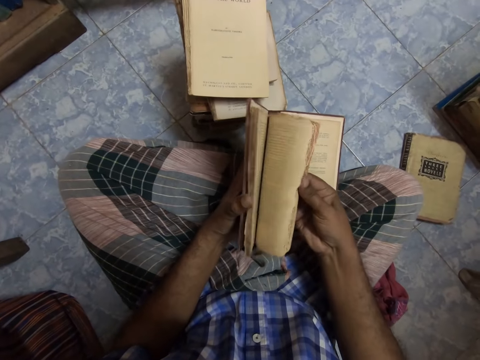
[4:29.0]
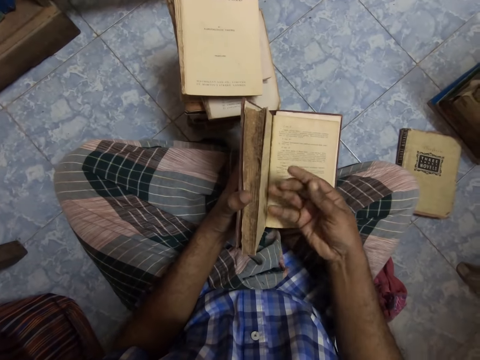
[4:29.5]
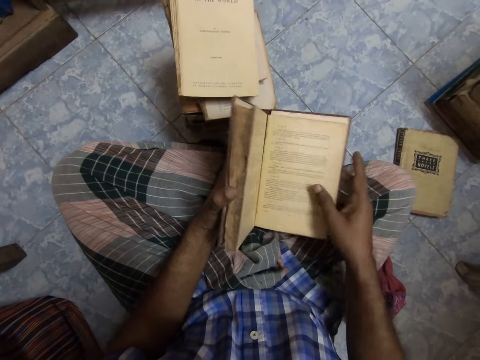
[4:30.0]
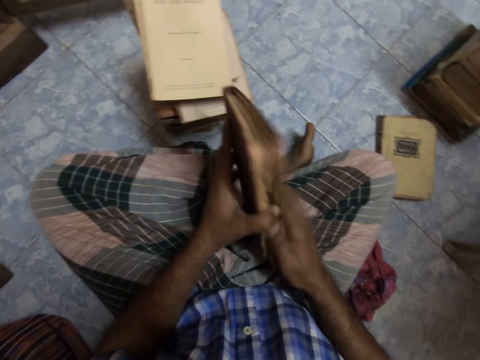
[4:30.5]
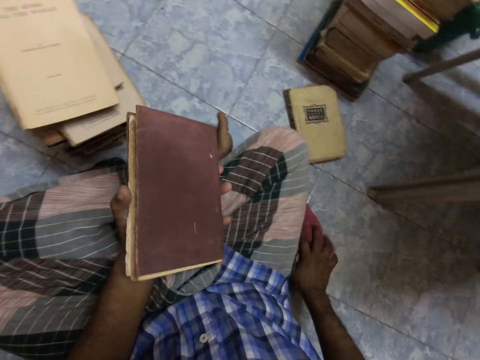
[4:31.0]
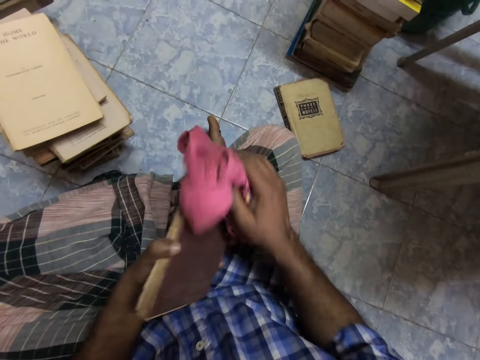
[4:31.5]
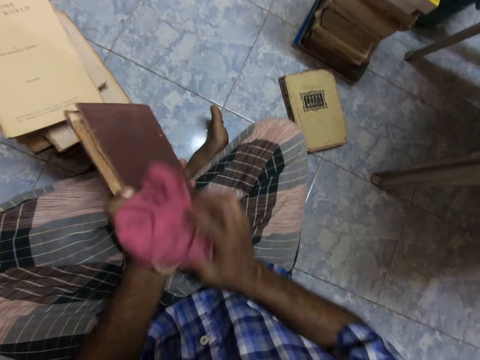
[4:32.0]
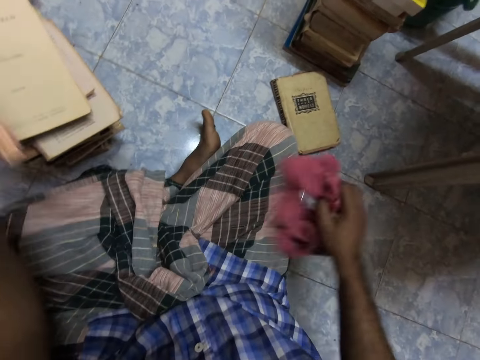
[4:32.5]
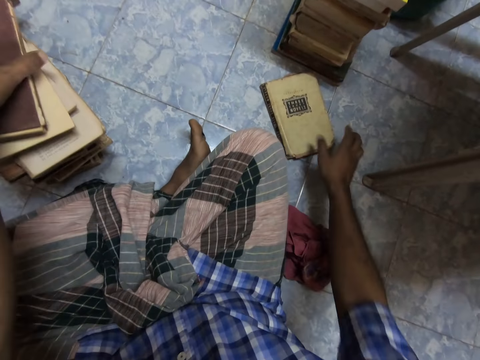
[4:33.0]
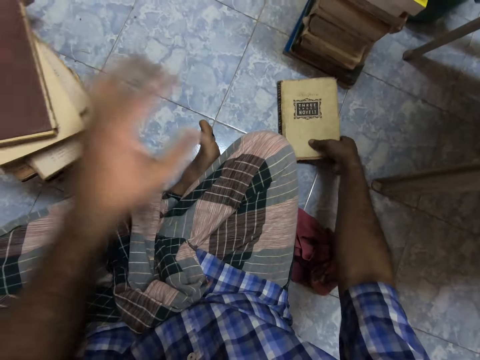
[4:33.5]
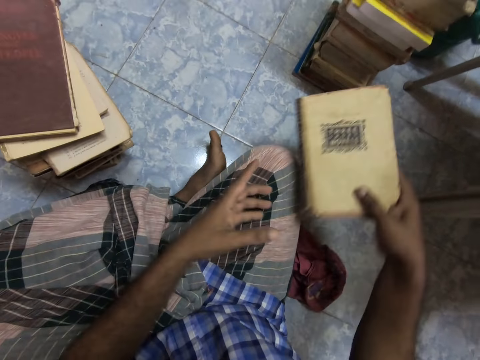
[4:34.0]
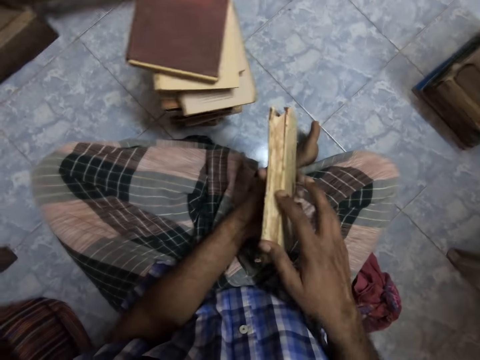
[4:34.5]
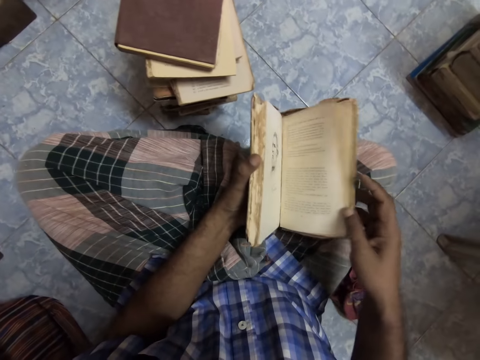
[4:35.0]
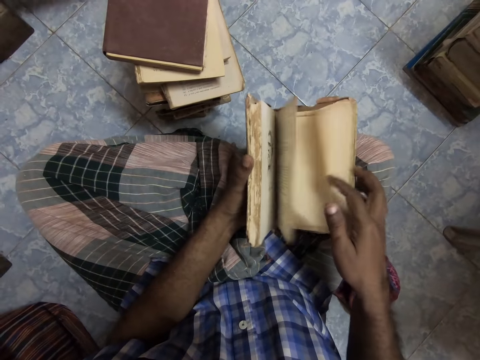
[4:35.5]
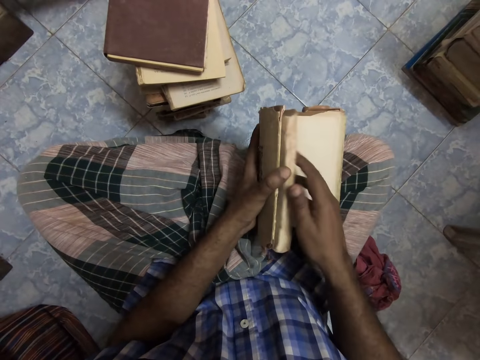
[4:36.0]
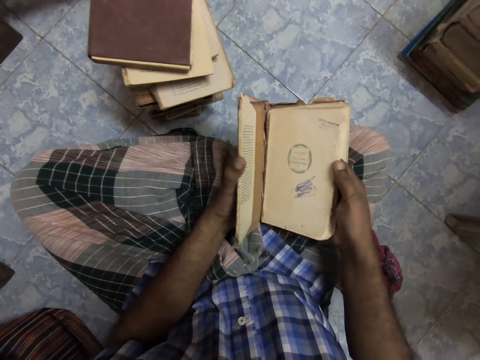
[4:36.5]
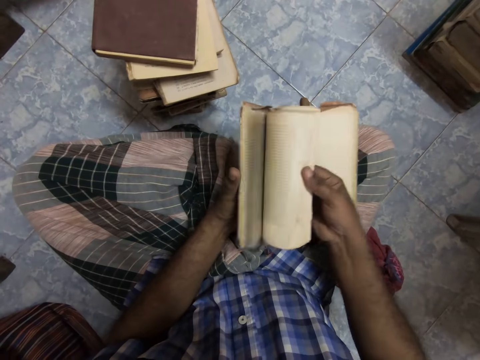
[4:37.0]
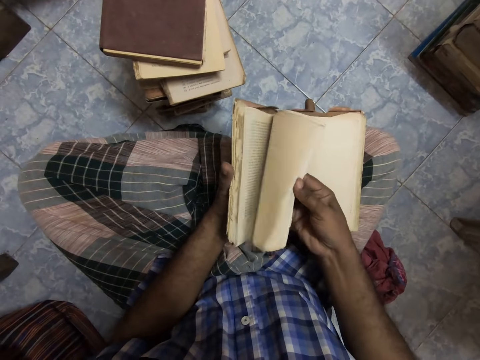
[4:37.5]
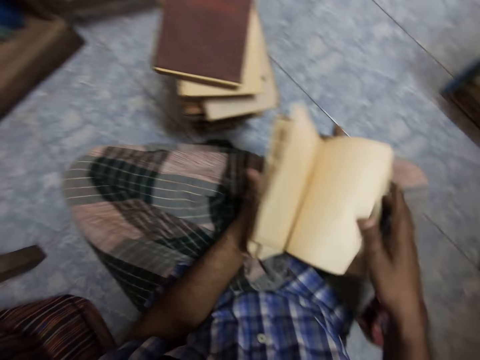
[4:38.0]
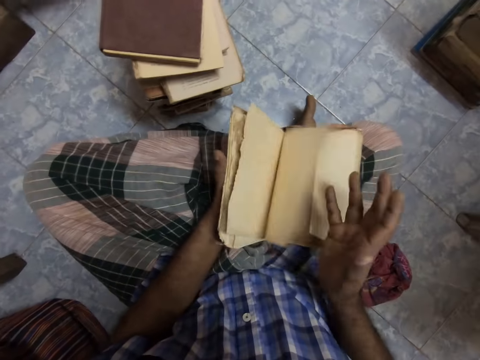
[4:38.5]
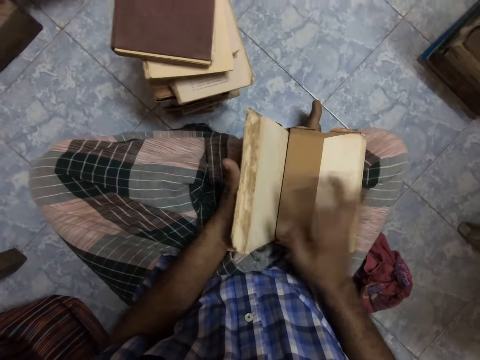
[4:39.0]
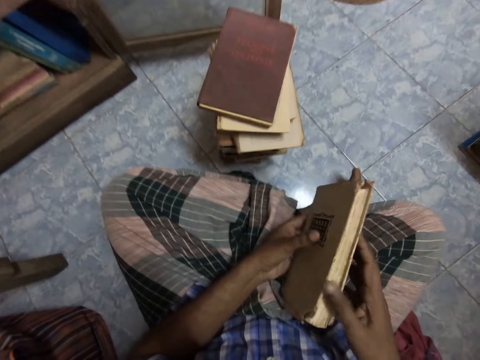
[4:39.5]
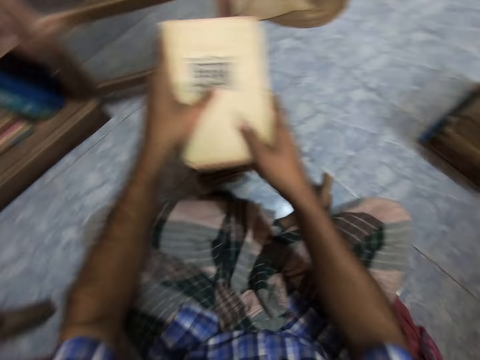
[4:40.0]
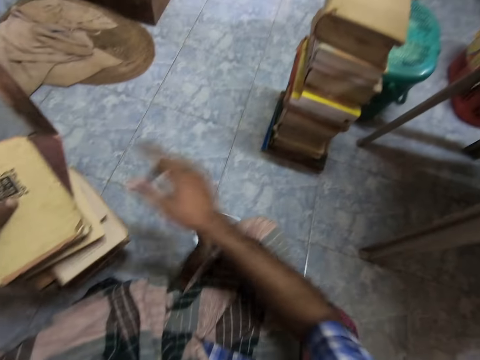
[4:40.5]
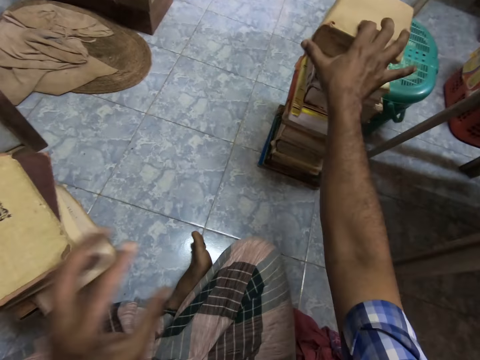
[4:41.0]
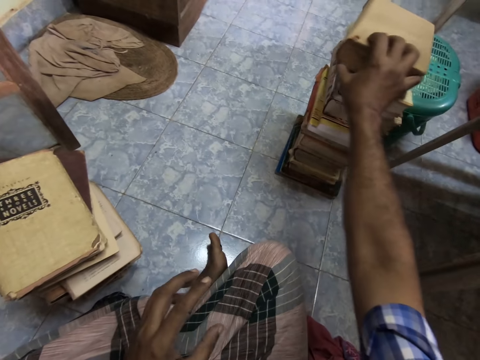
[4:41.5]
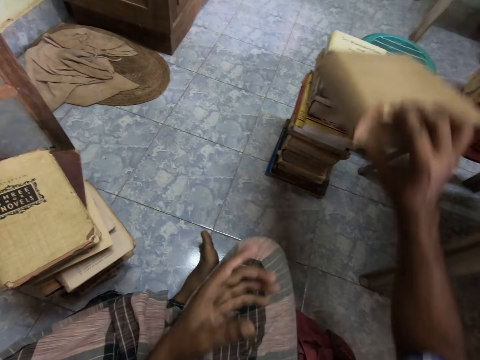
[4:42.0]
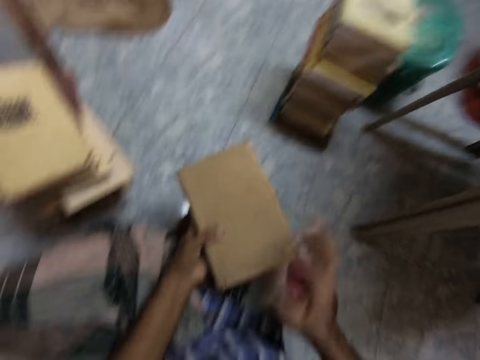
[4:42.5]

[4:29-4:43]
The camera wearer picks a piece of cloth. They wipe the book with the piece of cloth. They put the piece of cloth down. They put the book on the floor. They pick the book. They open the book. They flip the book pages. They close the book. They put the book on the floor. They pick the book.

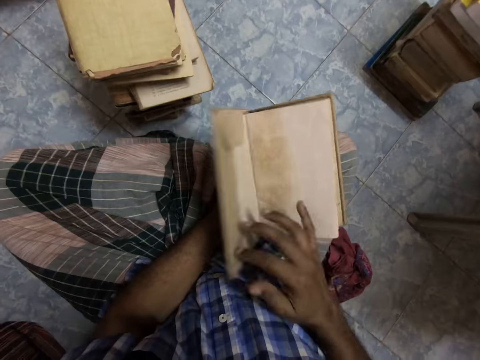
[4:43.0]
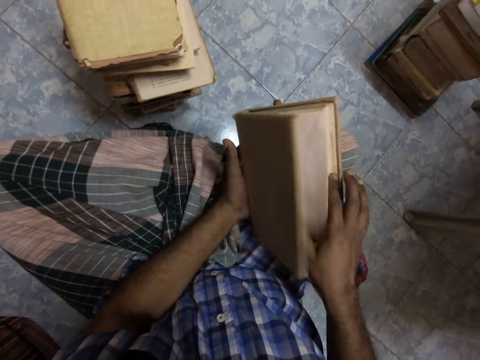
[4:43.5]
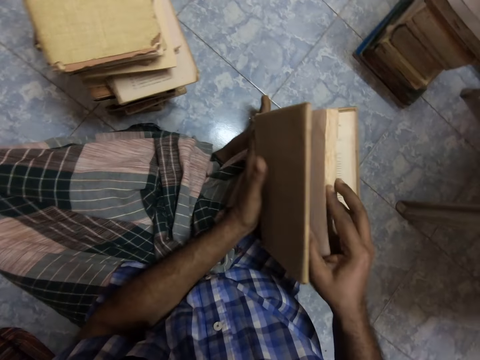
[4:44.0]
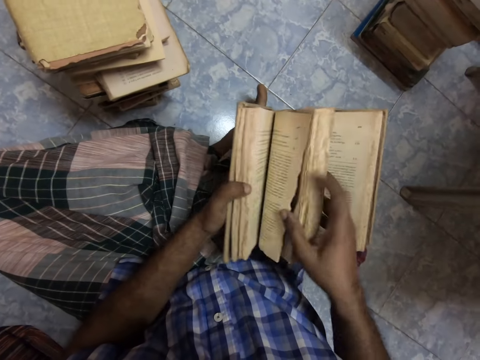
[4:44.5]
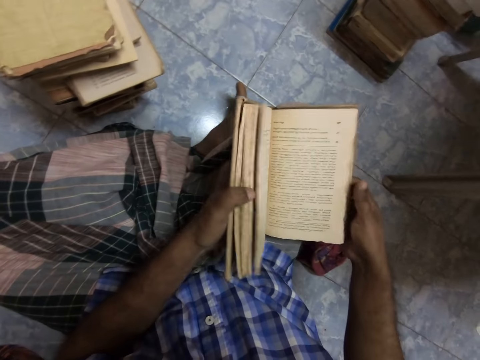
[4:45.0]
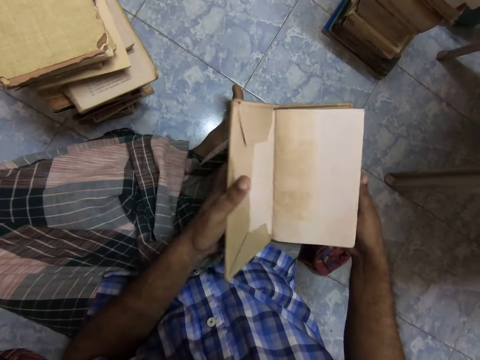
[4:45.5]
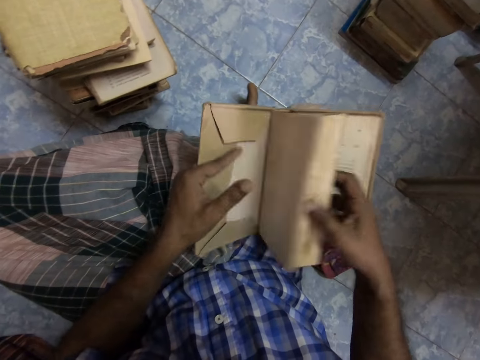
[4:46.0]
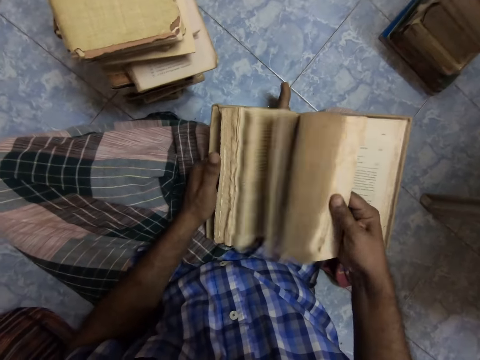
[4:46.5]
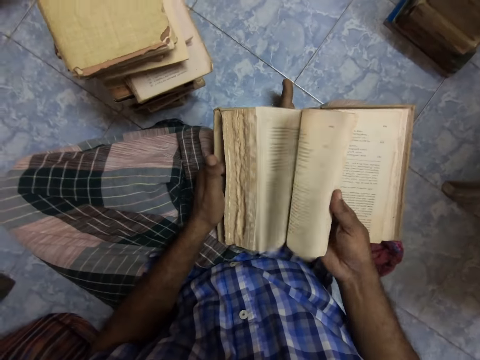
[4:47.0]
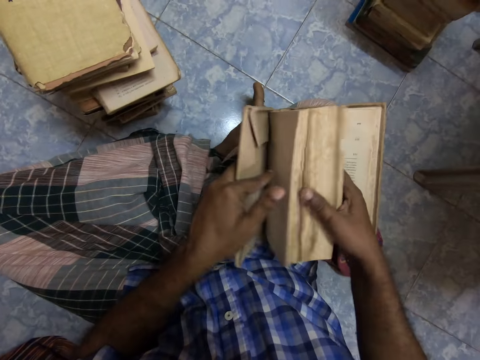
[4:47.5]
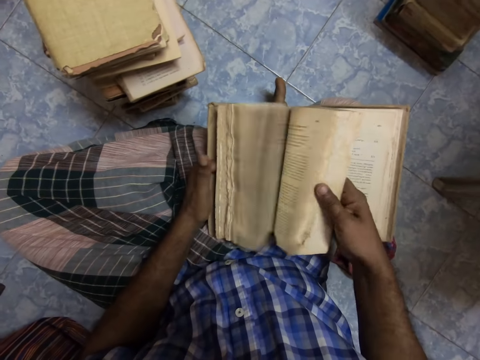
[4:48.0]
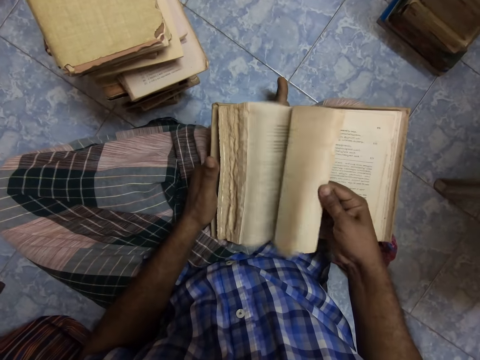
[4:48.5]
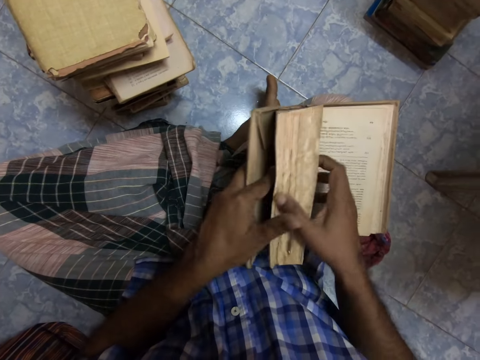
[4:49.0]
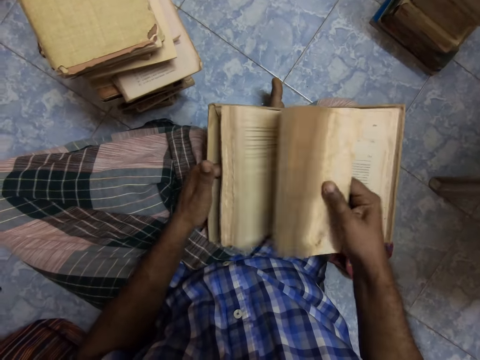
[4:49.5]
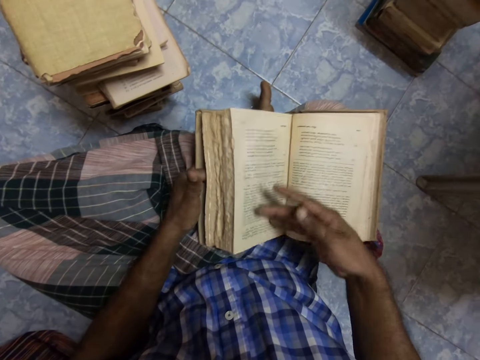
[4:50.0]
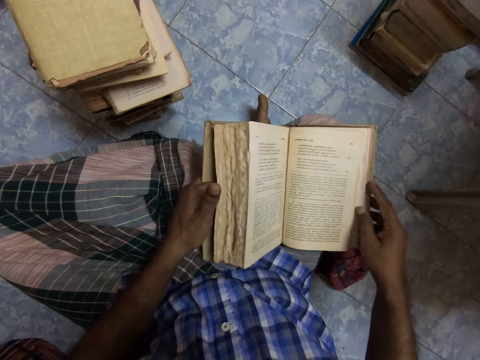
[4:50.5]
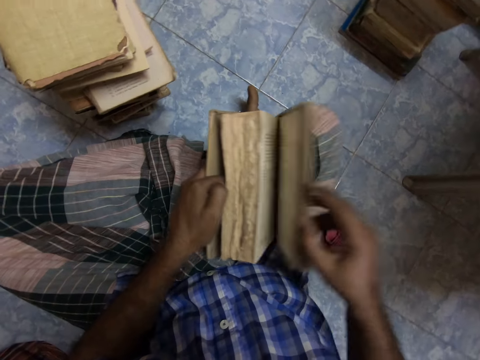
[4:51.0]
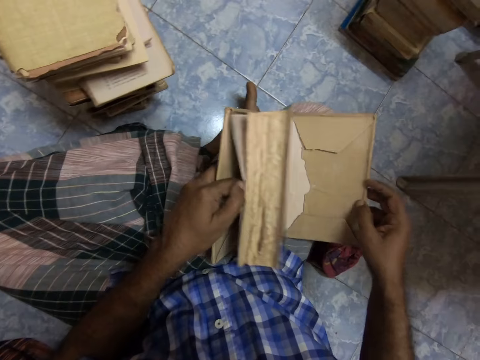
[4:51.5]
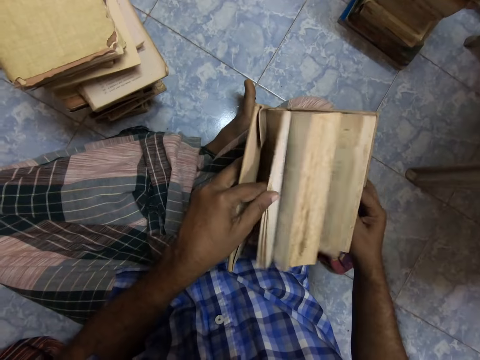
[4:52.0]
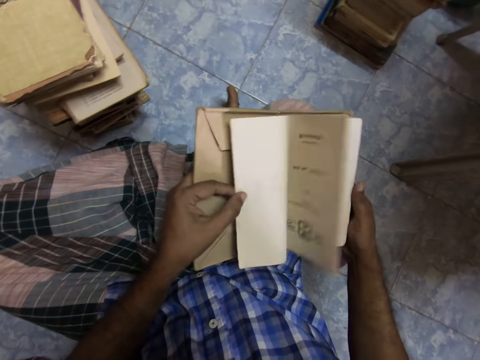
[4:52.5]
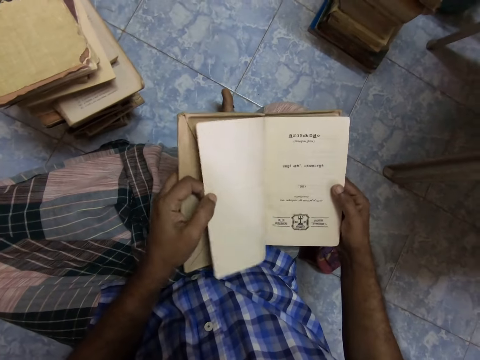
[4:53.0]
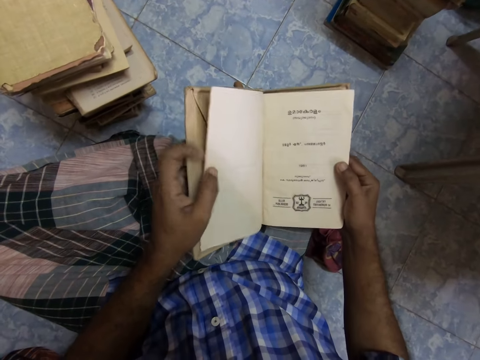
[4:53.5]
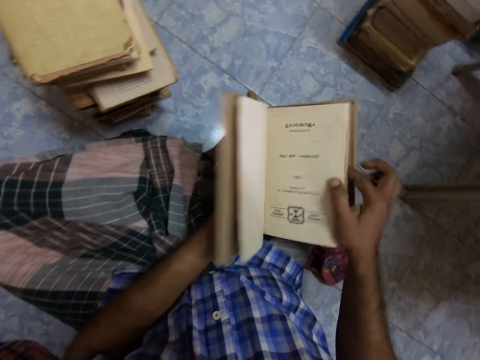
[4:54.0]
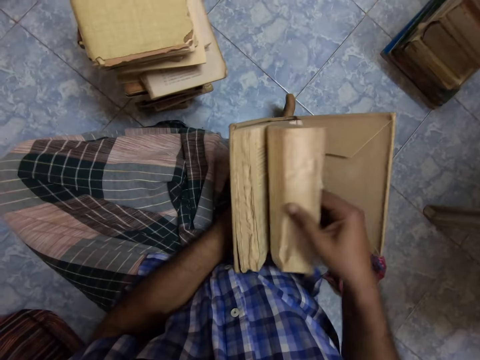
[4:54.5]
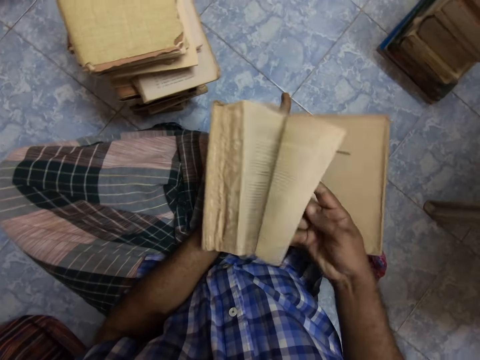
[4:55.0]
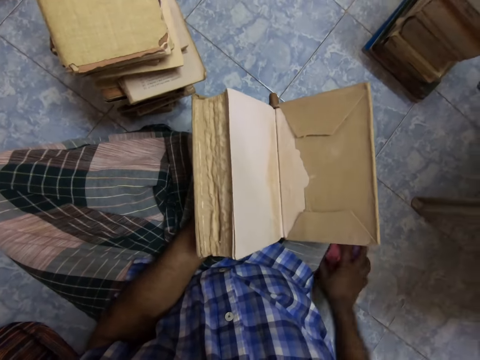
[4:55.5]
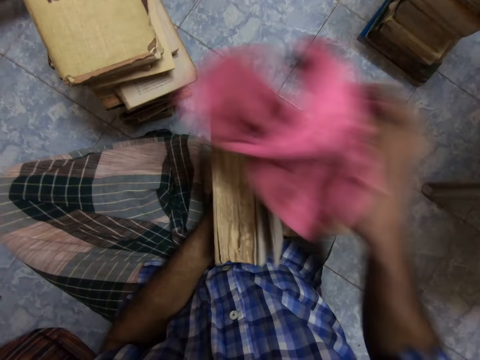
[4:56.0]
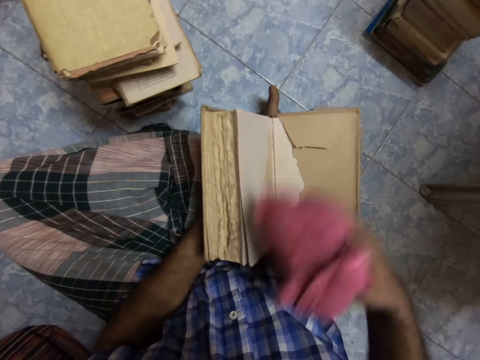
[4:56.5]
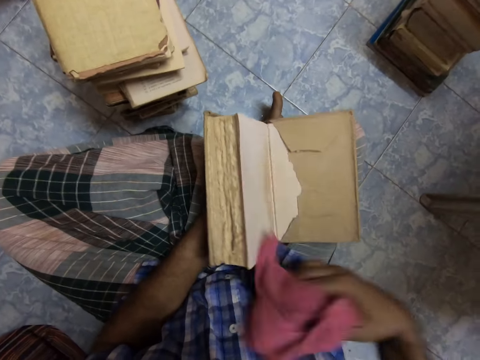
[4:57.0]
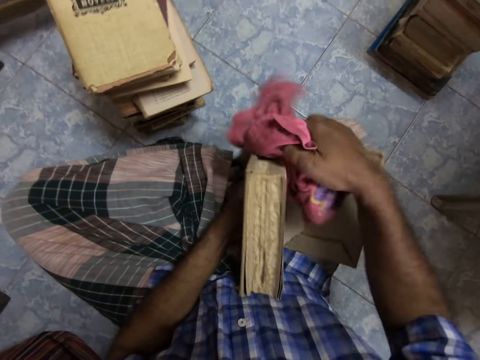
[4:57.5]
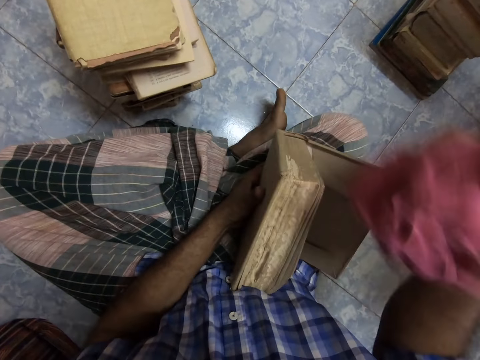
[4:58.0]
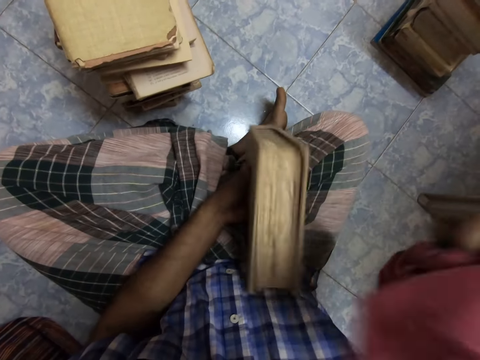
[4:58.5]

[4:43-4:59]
The camera wearer opens the book. They flip through the book. They pick a cloth and clean the book with the cloth.
